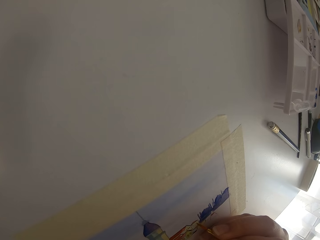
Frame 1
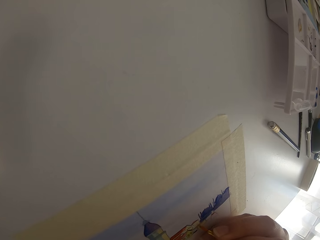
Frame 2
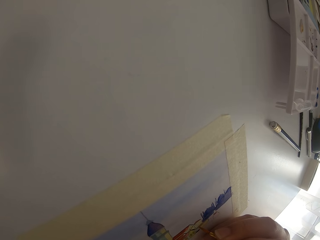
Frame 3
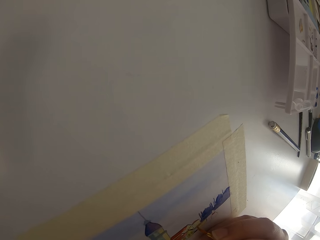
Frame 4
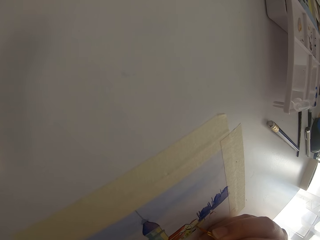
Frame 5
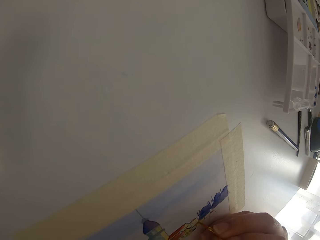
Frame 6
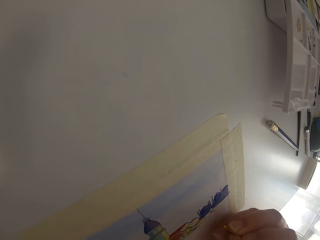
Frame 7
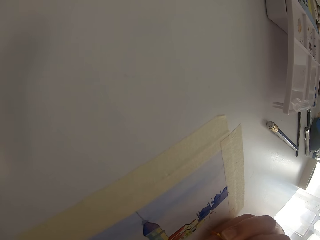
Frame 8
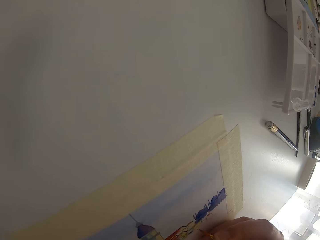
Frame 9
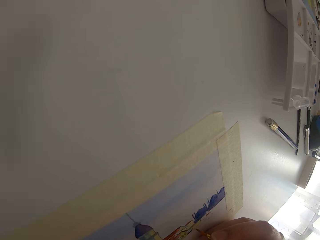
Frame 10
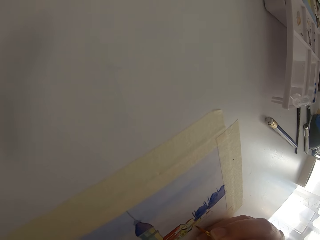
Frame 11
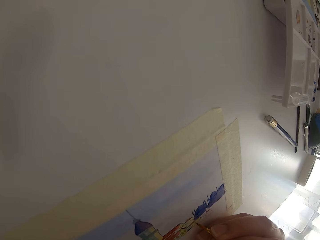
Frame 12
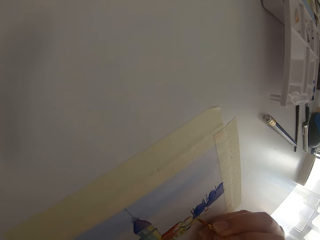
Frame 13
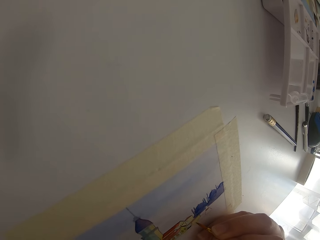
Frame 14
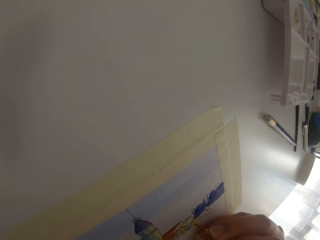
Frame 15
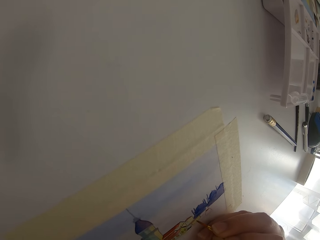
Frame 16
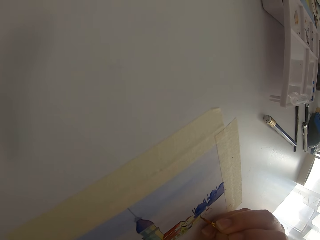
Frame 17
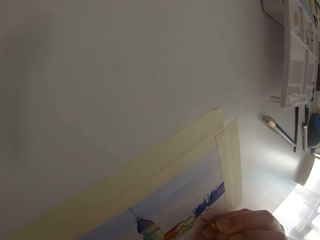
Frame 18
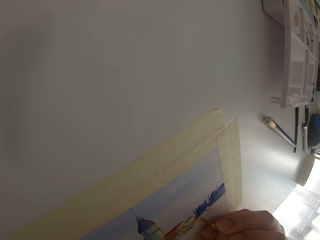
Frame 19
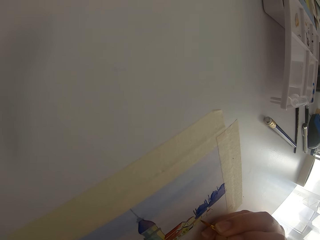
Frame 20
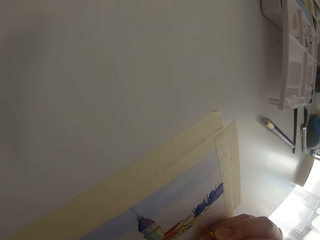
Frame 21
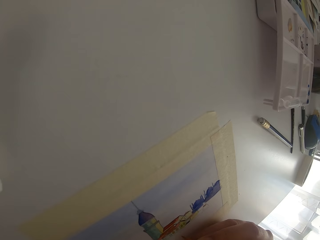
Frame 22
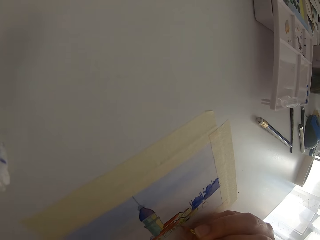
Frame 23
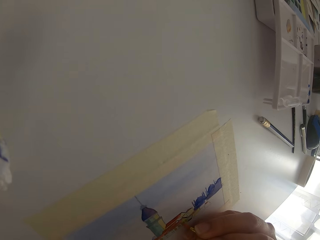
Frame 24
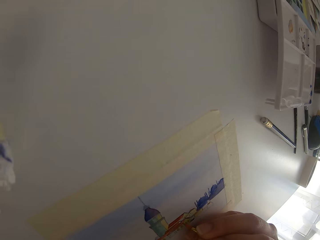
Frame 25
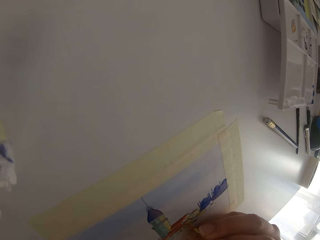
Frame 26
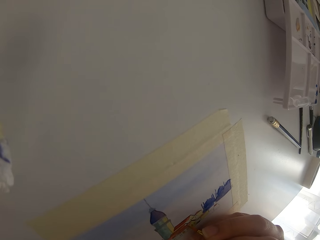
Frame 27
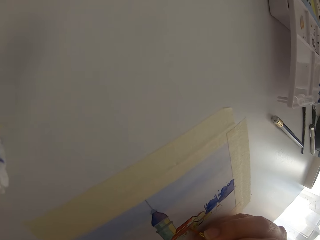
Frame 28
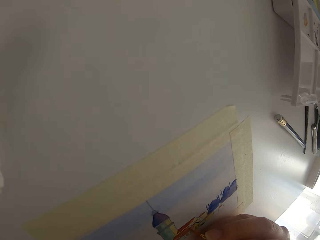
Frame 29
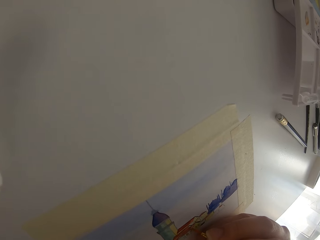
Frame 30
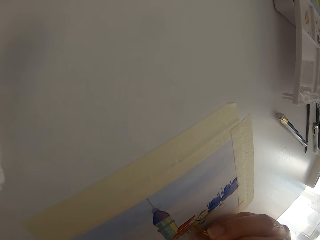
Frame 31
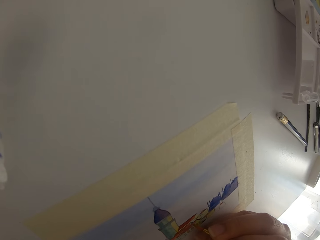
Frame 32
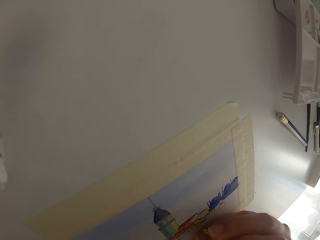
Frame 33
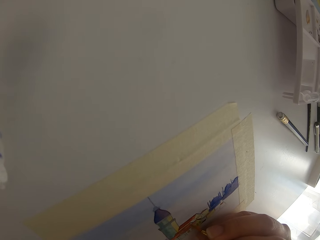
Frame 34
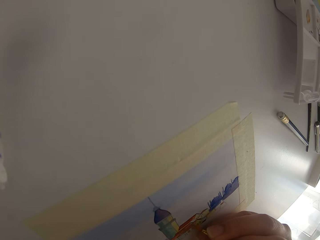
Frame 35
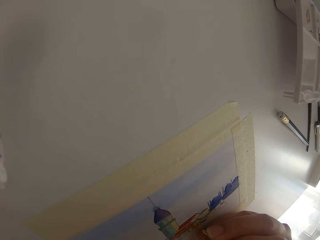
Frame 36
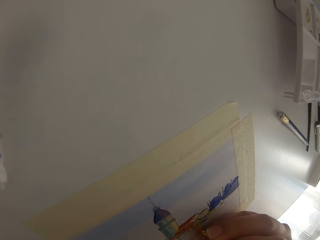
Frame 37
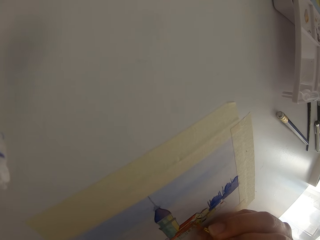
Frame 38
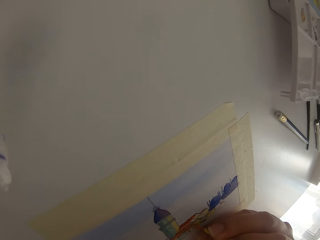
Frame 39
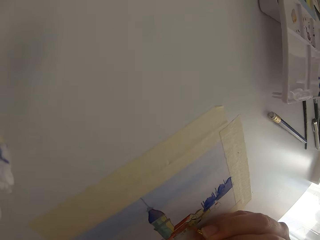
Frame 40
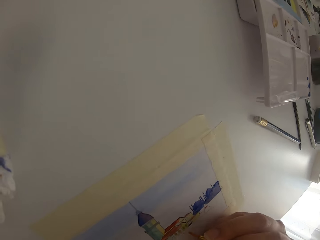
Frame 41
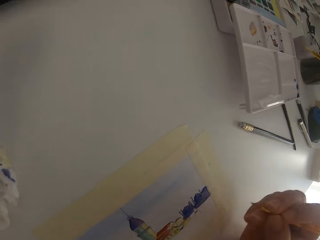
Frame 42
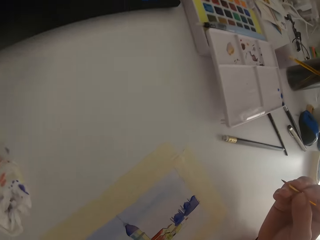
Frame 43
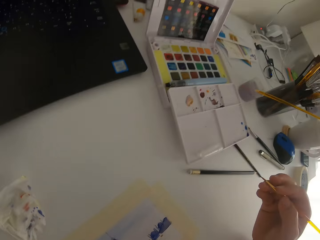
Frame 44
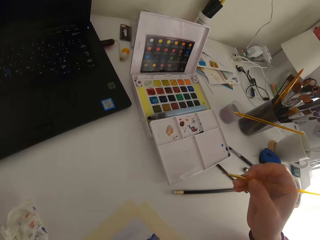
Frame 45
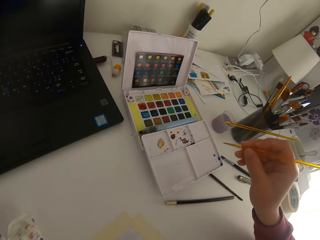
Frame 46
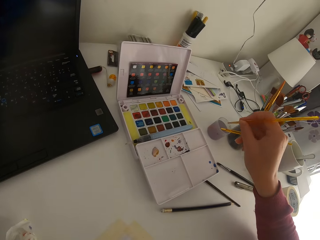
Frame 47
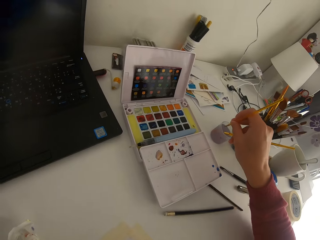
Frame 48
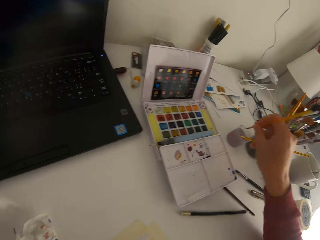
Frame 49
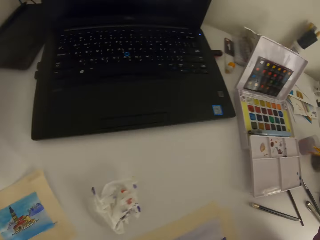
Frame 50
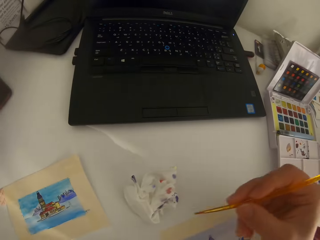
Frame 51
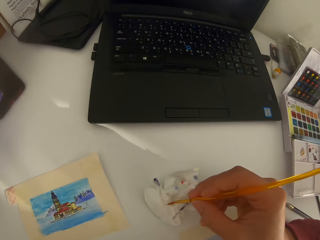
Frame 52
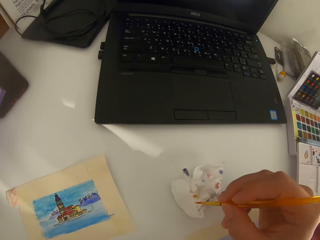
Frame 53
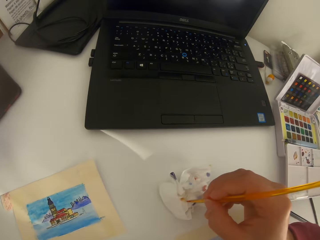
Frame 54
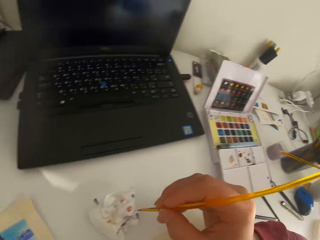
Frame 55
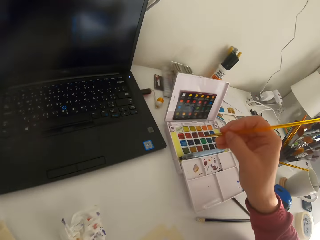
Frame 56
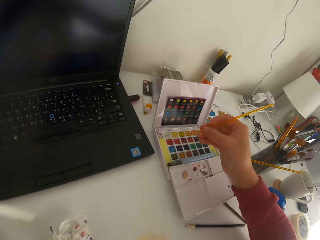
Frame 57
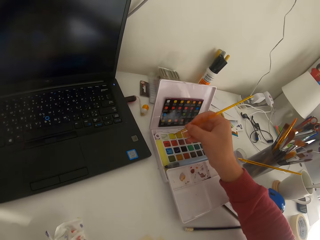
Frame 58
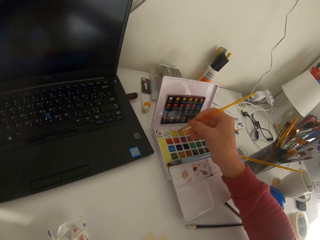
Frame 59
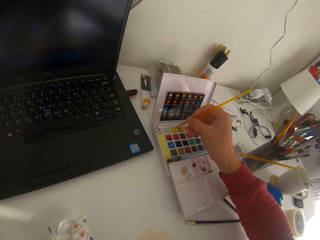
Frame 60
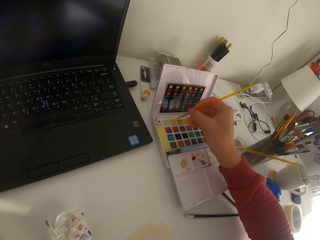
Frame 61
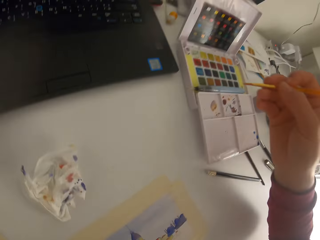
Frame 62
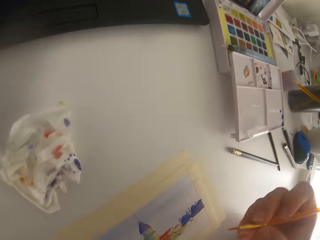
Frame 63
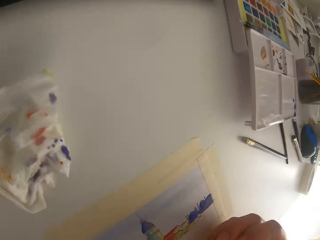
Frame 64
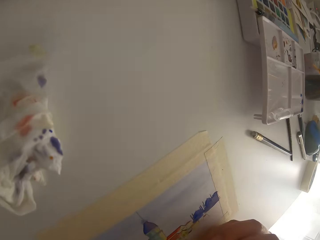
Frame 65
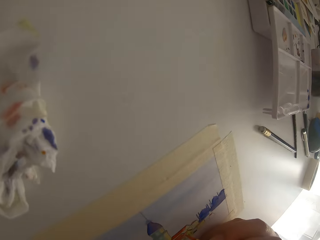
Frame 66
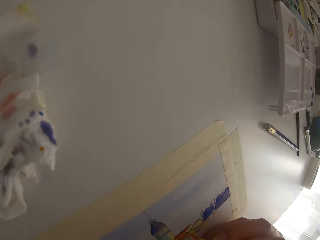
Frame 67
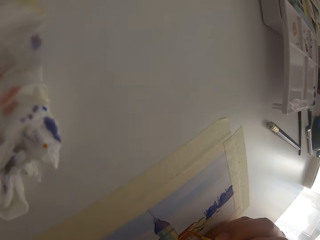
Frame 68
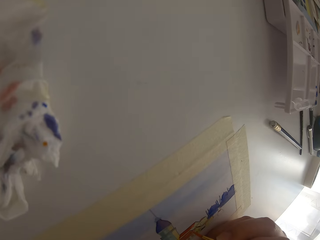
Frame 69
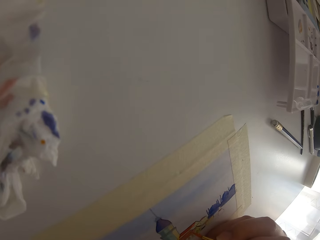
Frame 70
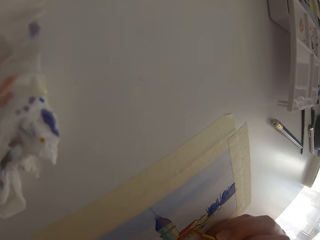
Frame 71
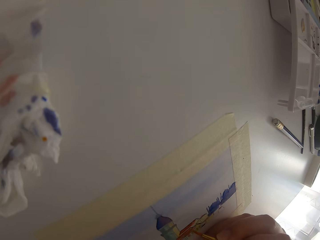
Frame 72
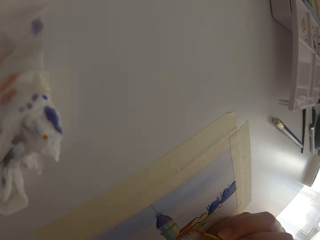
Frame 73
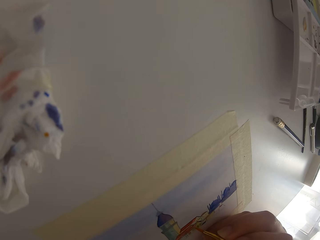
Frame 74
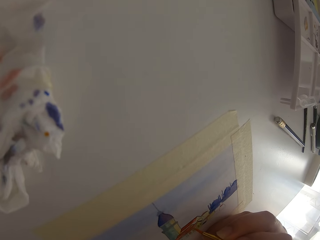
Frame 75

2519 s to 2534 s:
The camera wearer is watching his laptop while painting. He paints on the paper. He dips the paint brush in the ink. He wipes the paint brush on tissue paper. He dips the paint brush in solid watercolor.

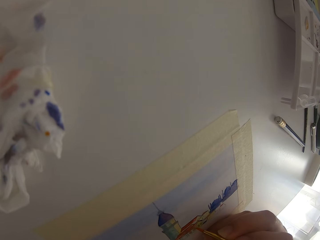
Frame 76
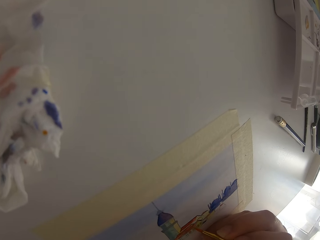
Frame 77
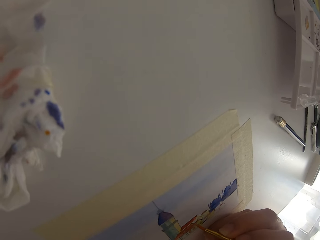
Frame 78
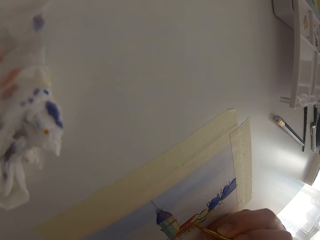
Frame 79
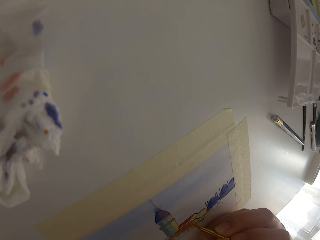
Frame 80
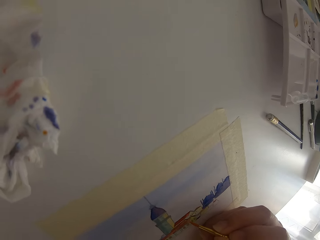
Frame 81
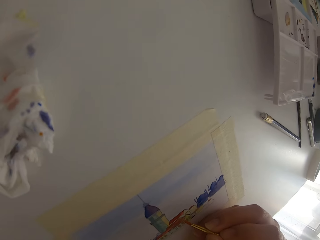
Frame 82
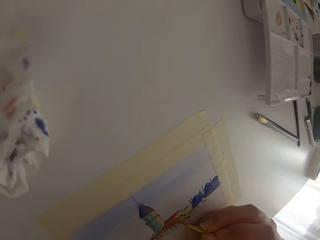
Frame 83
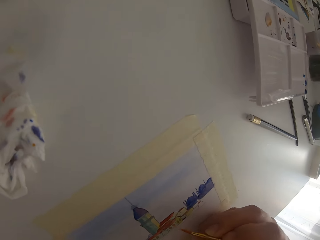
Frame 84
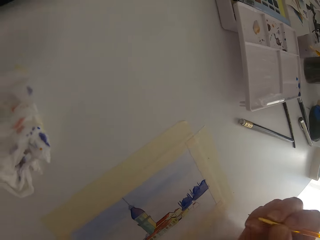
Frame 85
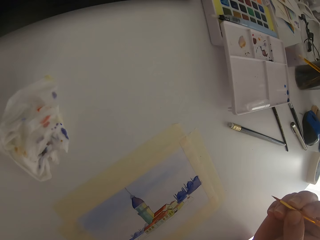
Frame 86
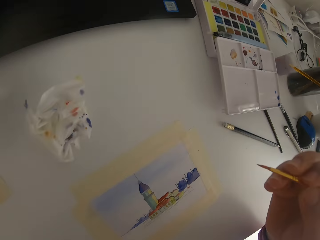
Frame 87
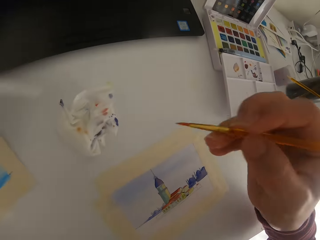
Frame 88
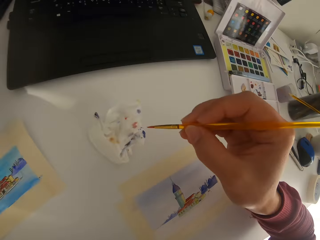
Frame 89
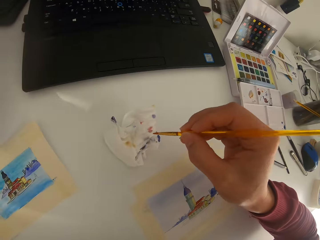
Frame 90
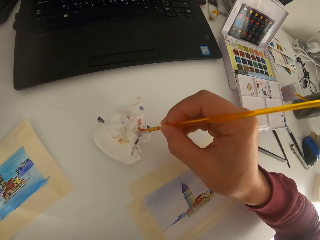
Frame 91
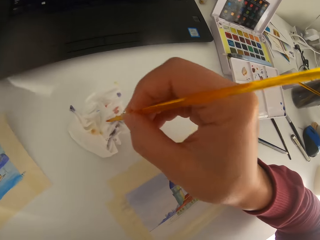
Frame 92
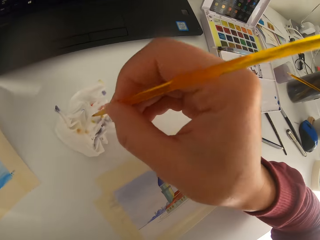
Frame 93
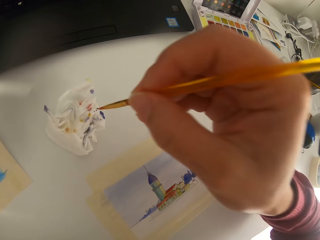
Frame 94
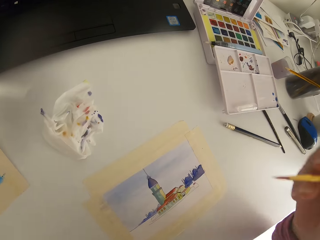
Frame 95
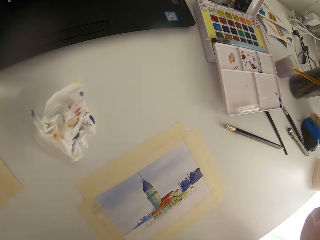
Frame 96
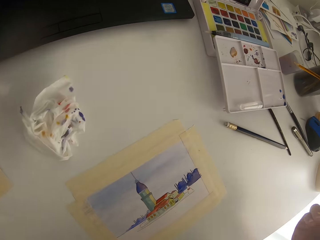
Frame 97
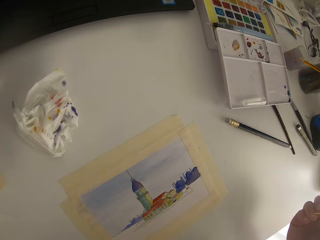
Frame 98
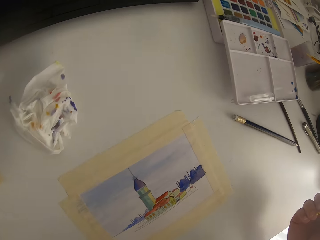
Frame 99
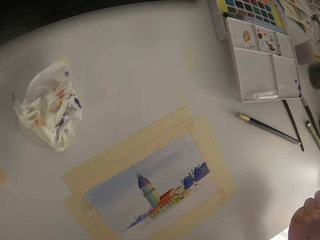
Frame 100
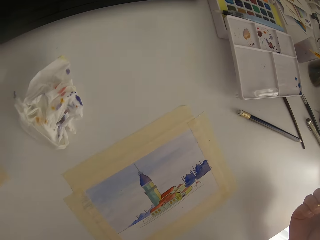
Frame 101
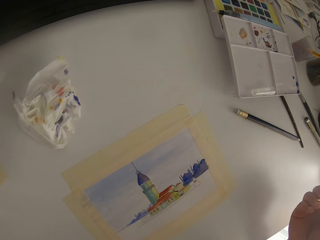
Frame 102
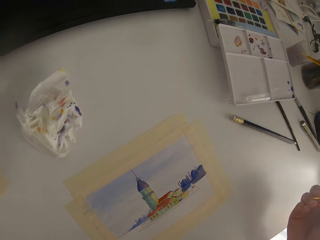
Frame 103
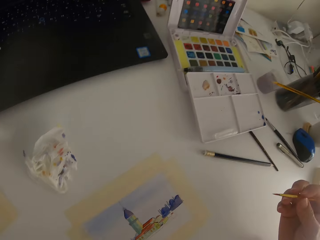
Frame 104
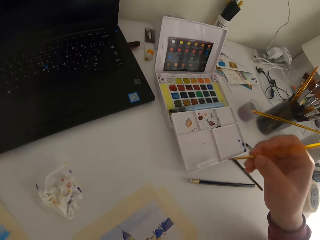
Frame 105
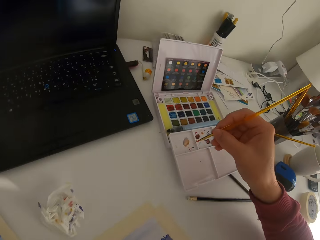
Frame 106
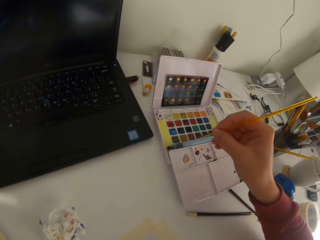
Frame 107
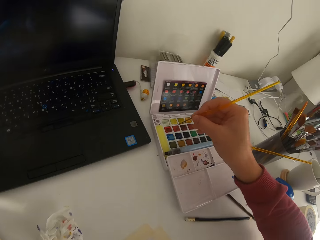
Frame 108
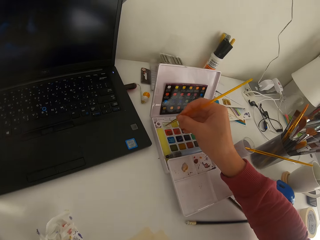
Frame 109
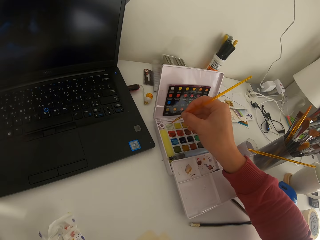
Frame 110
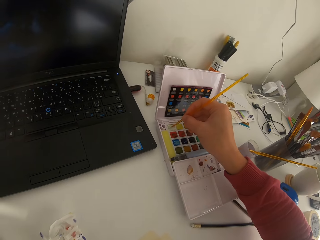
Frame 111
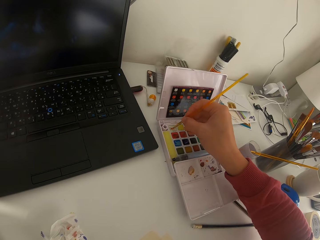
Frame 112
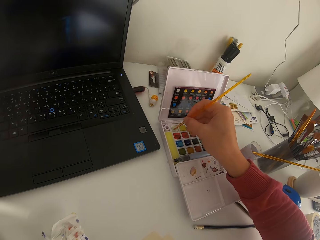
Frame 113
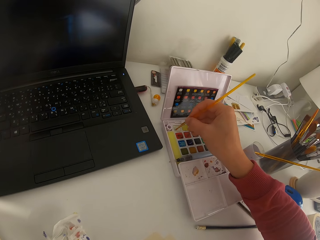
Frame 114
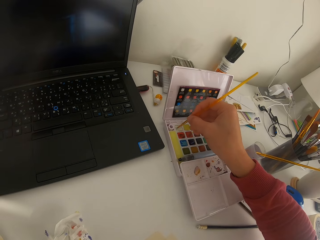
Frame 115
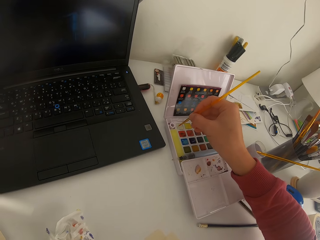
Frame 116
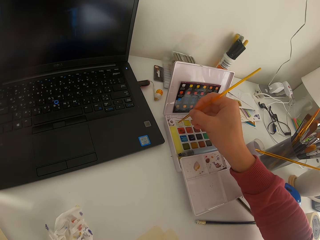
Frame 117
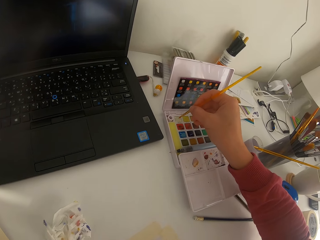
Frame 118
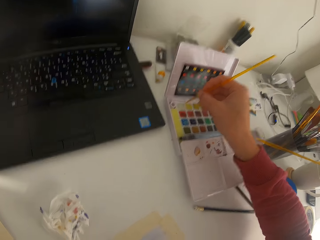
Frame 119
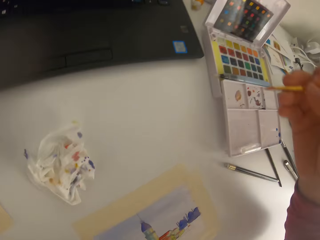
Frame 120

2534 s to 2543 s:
The camera wearer paints on the paper. They wipe the paint brush on tissue paper. They look at the painting.
